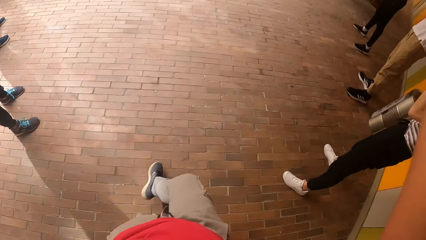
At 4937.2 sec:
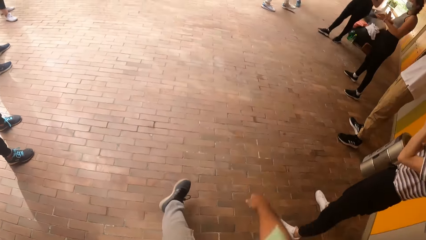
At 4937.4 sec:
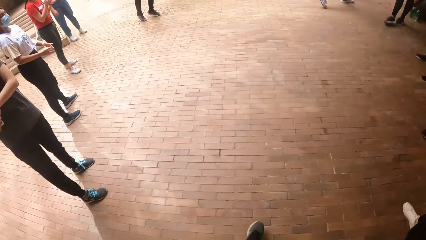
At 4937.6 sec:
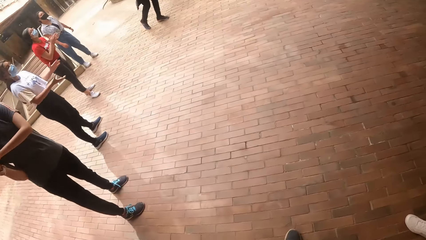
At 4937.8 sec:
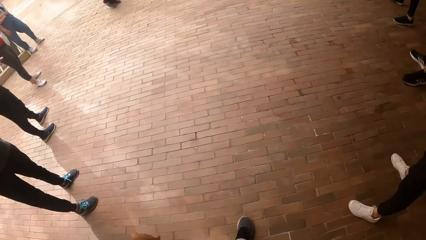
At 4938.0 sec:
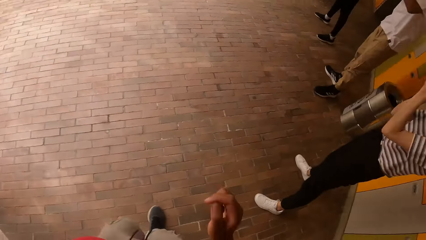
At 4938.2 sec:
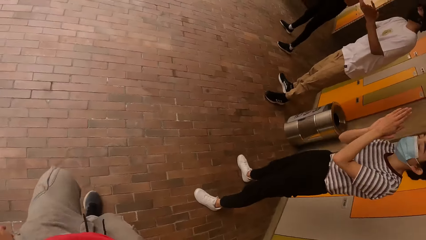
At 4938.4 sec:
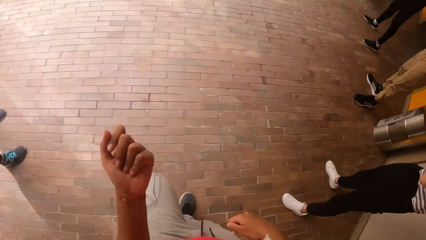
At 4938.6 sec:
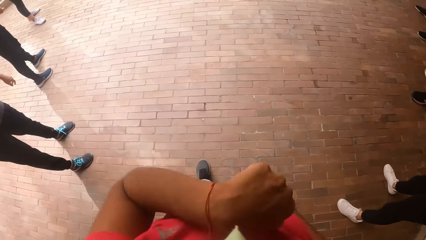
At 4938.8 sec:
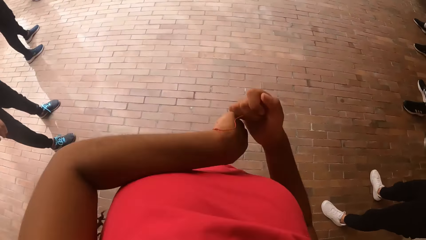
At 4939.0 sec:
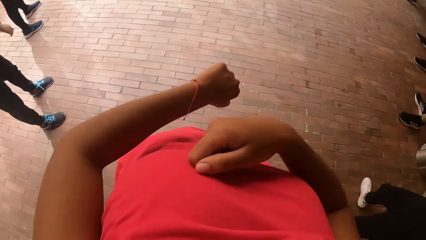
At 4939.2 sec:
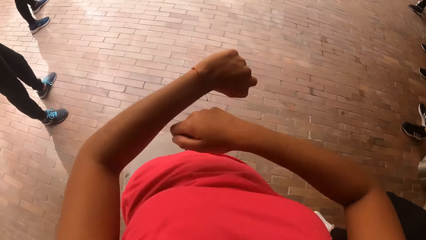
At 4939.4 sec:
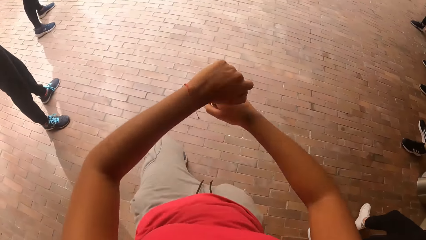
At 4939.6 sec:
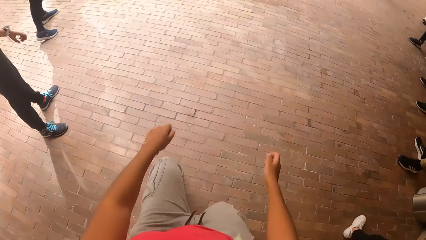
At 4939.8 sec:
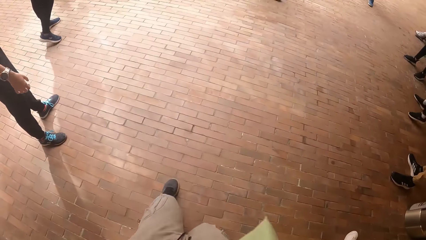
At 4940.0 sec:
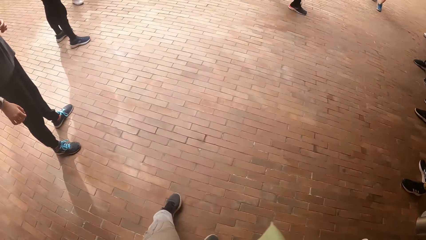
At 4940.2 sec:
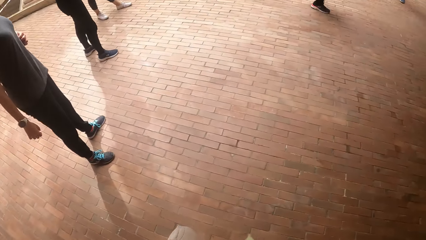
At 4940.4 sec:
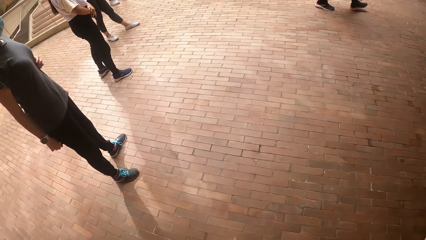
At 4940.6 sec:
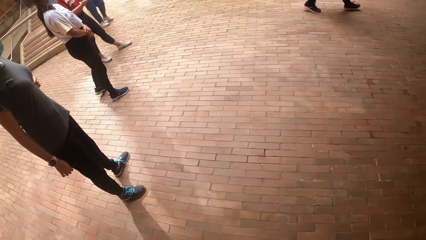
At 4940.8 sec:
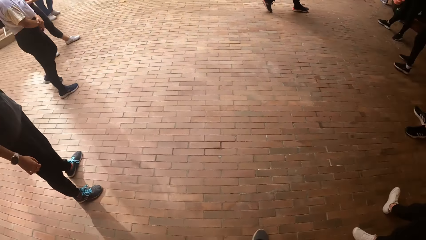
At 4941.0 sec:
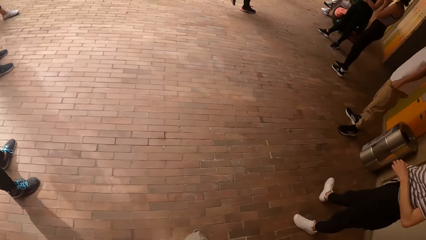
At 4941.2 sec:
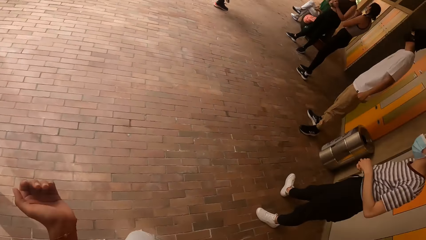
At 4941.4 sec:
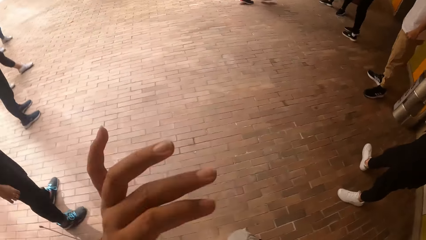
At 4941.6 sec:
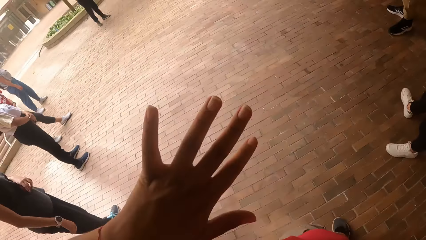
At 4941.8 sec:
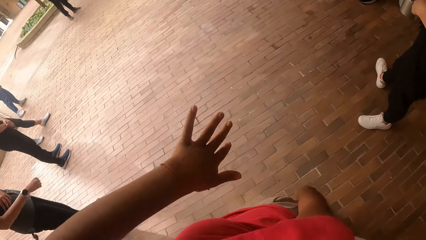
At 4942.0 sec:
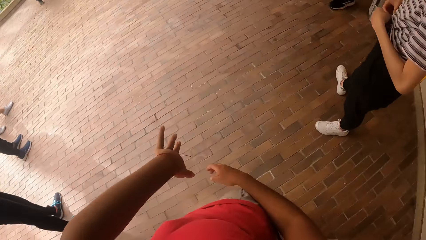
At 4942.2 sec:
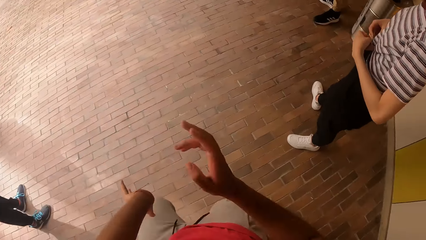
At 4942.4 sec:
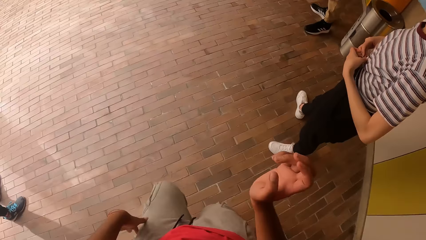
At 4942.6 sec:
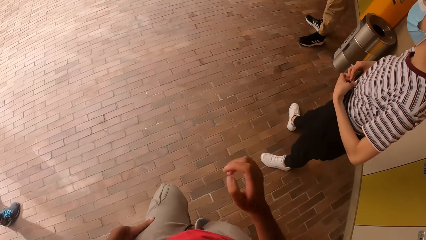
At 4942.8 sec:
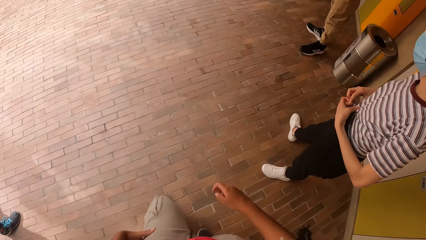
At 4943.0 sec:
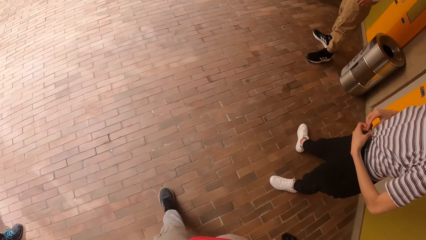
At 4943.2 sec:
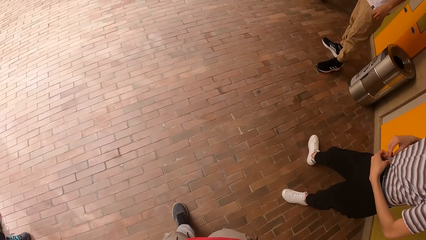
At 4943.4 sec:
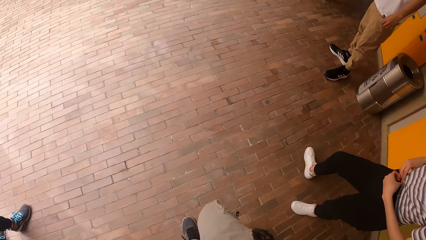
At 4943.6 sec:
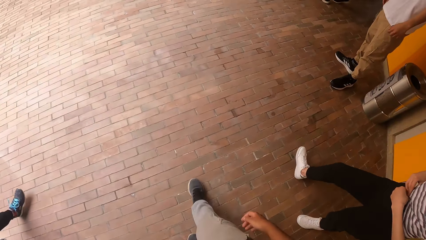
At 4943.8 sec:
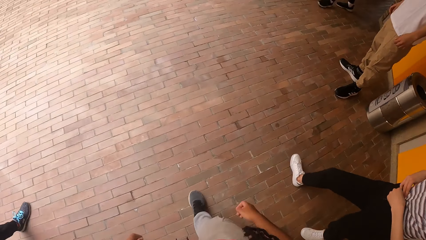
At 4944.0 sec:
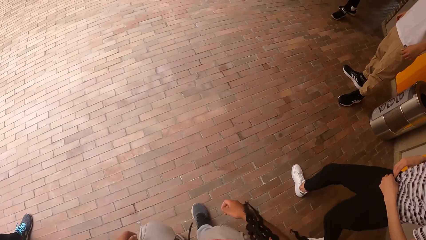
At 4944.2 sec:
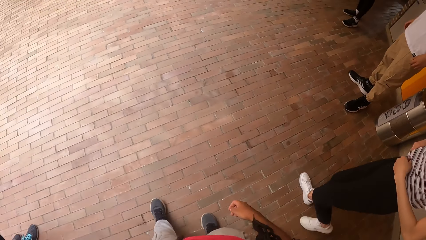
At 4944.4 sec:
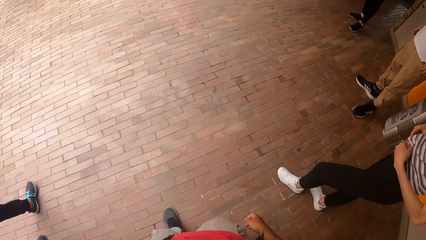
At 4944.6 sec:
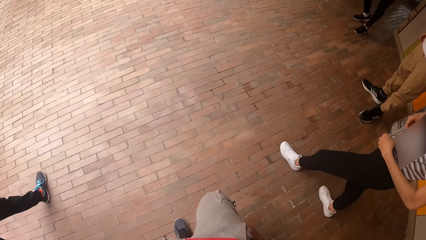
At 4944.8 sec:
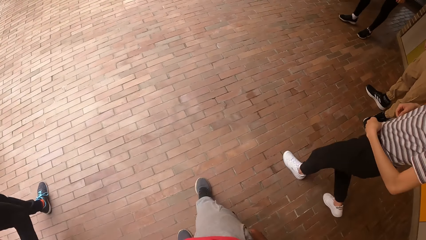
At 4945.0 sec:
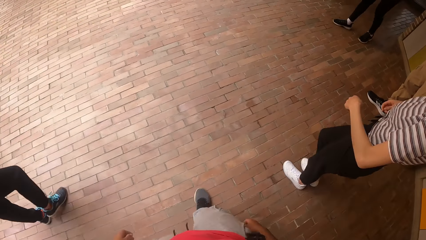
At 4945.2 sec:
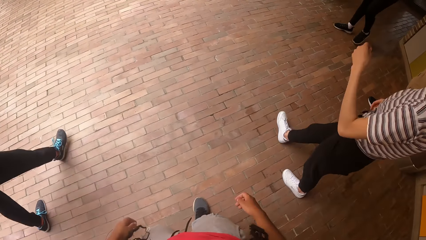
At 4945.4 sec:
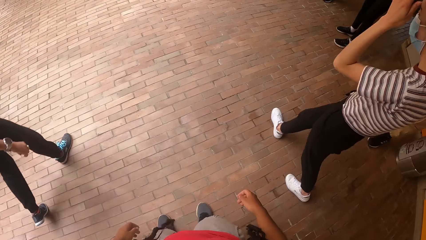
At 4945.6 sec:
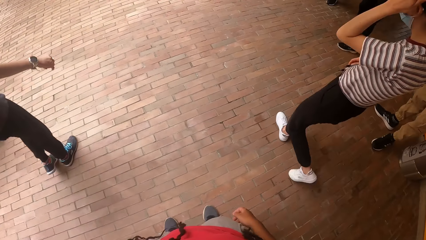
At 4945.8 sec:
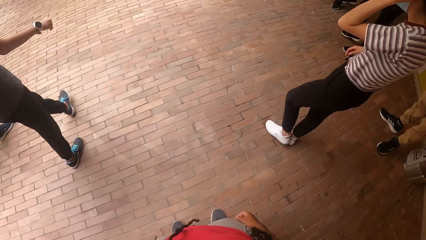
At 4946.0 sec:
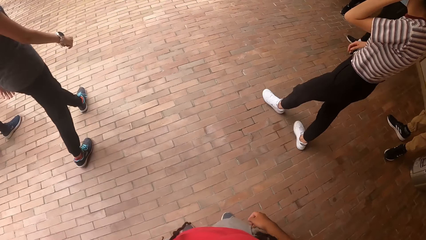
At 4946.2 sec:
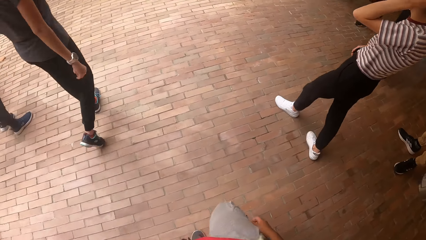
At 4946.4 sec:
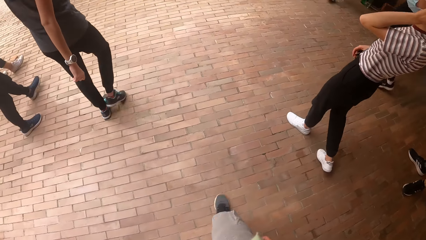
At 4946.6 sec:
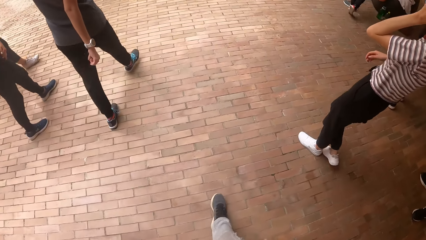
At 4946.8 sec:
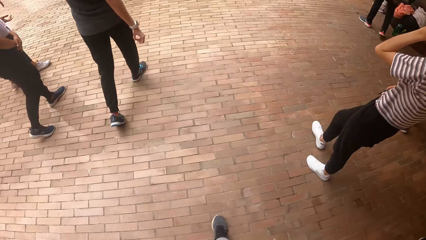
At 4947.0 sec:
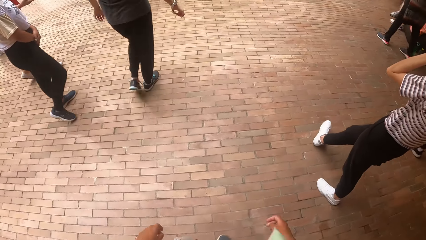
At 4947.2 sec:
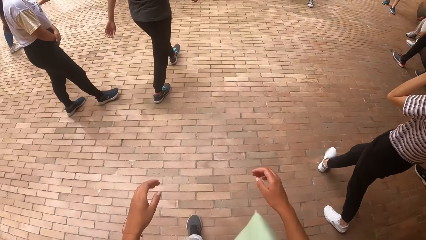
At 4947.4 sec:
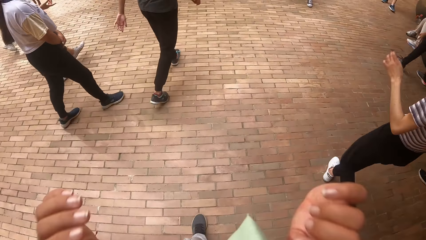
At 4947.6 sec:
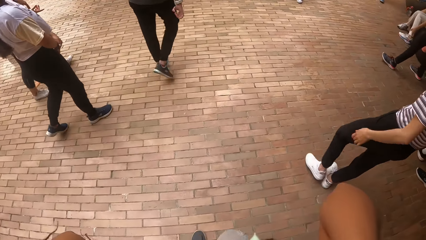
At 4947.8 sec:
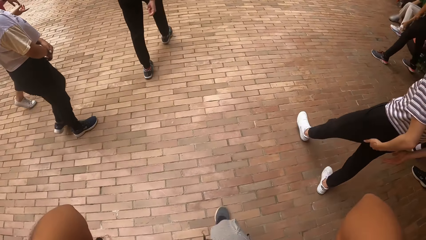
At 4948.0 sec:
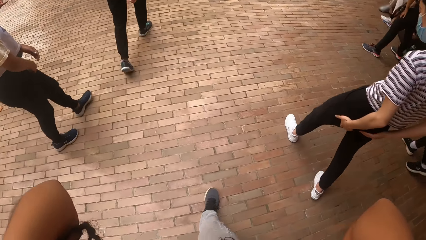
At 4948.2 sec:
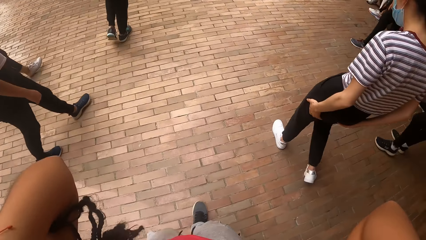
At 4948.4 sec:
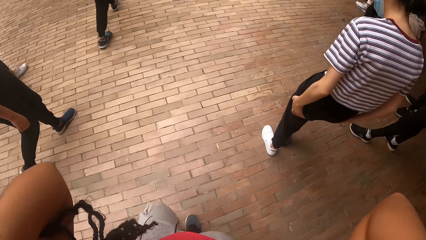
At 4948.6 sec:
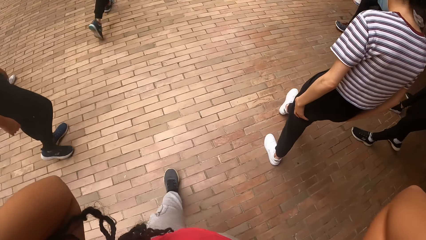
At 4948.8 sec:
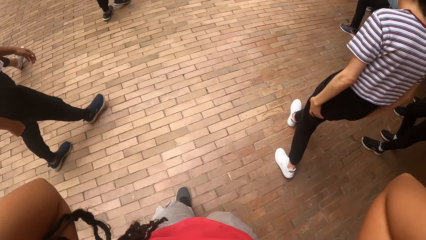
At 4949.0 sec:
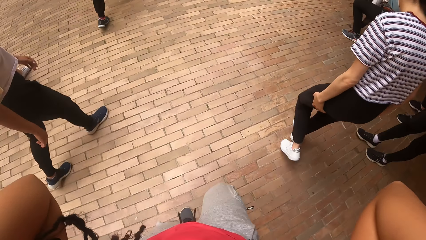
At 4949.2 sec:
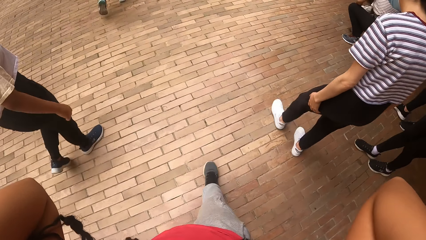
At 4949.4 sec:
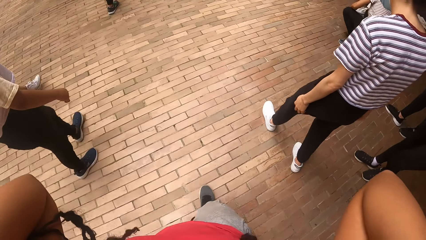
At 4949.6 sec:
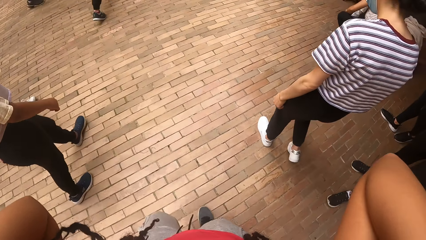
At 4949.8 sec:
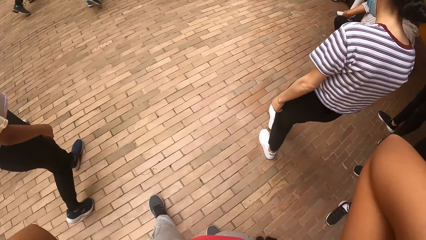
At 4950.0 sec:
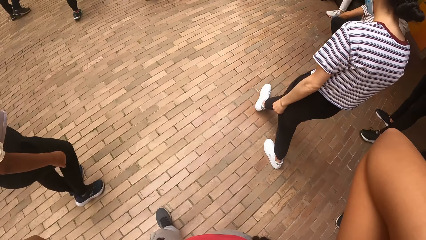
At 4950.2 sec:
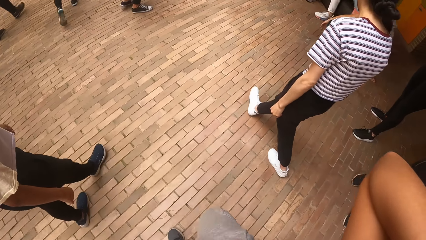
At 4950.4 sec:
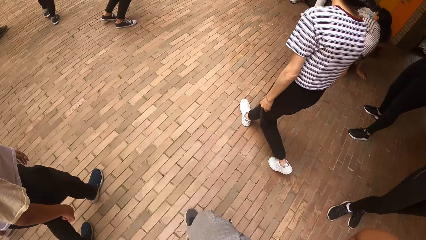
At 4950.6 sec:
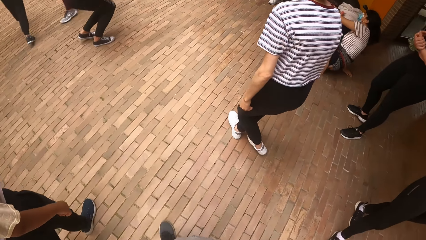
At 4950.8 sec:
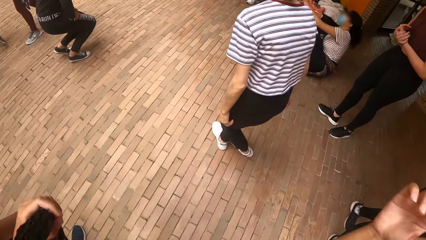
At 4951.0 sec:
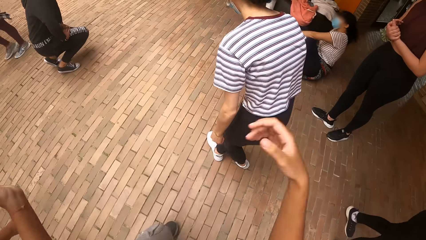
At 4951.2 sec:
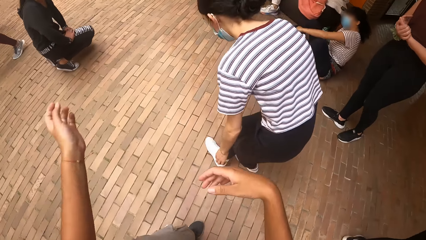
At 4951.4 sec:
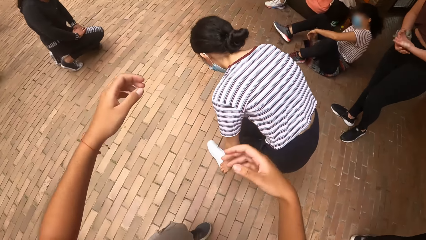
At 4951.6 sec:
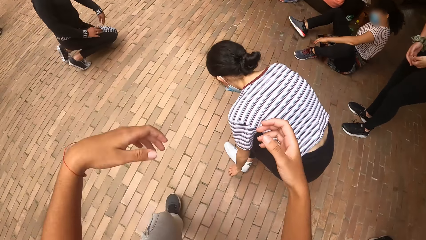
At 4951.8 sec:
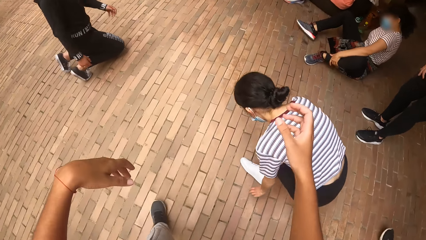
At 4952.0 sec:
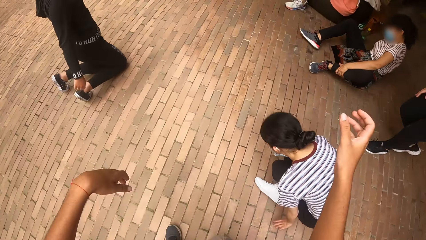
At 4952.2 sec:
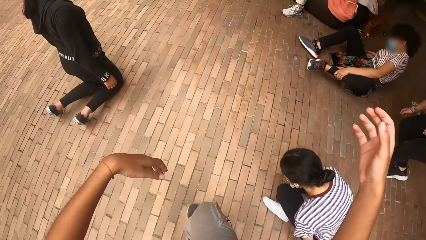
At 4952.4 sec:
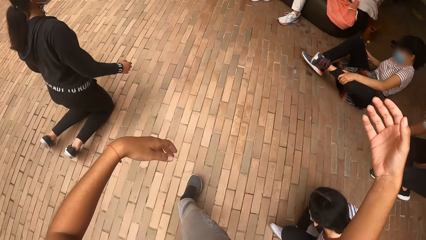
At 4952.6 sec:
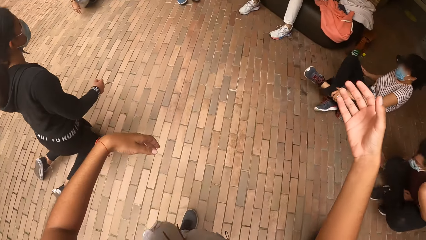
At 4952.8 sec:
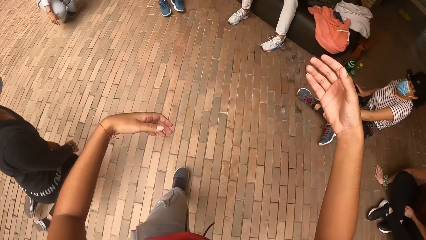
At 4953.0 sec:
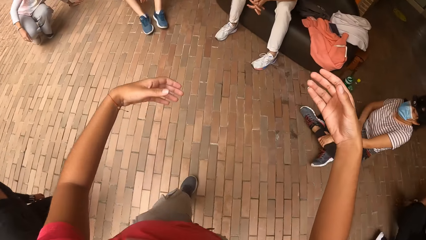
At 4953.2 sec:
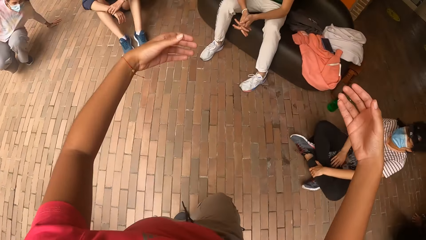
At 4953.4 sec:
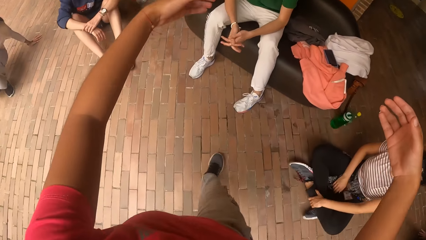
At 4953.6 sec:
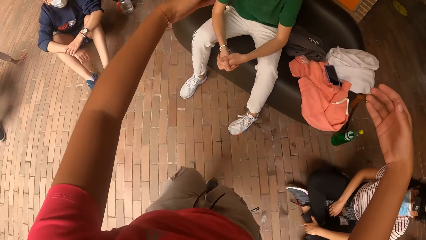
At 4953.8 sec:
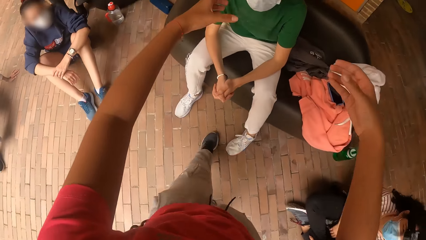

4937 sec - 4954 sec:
The camera wearer puts down her right hand. She dances. She breaks the dance. She walks along the compound. She holds the hair with the hand. She flaps the hands.
